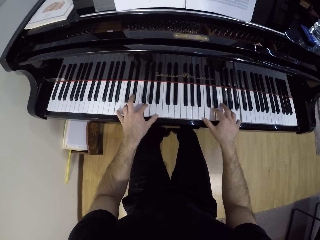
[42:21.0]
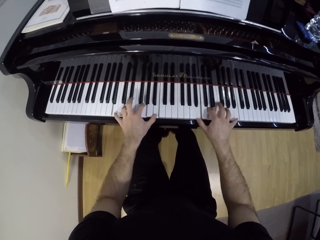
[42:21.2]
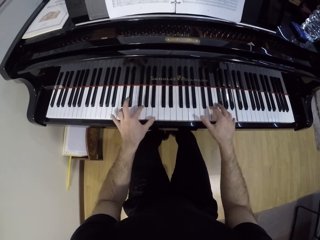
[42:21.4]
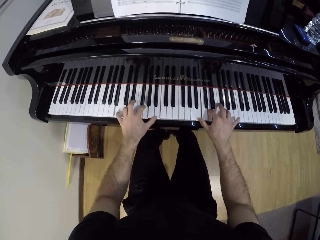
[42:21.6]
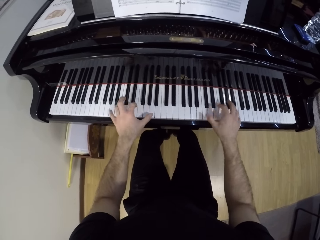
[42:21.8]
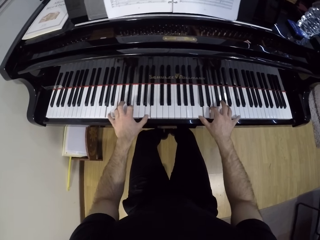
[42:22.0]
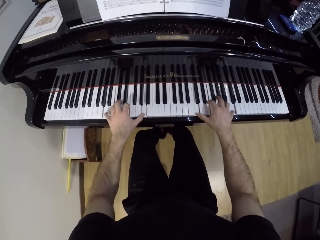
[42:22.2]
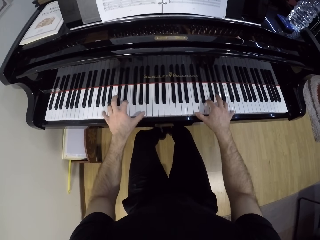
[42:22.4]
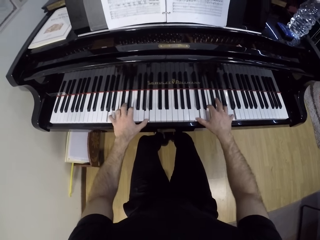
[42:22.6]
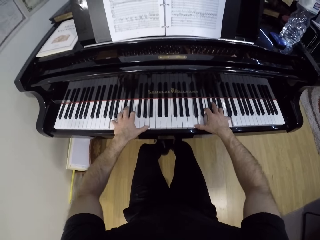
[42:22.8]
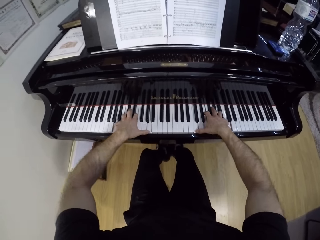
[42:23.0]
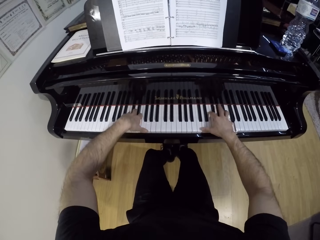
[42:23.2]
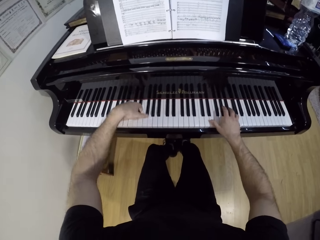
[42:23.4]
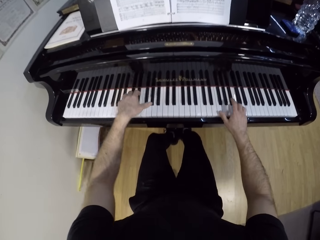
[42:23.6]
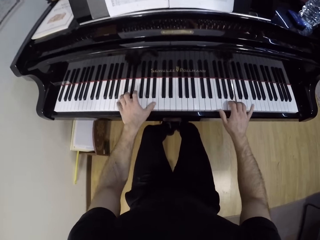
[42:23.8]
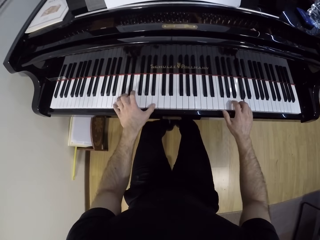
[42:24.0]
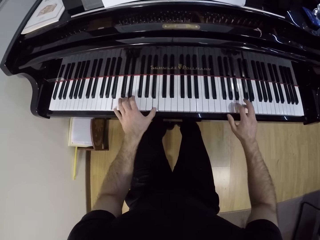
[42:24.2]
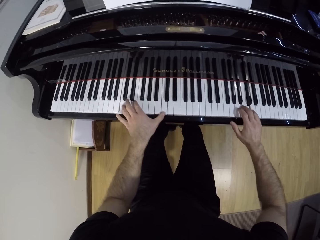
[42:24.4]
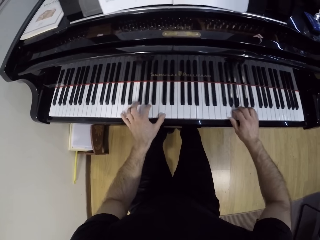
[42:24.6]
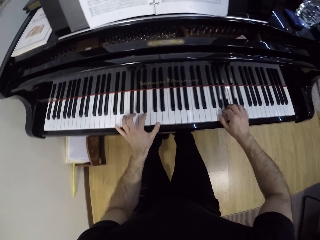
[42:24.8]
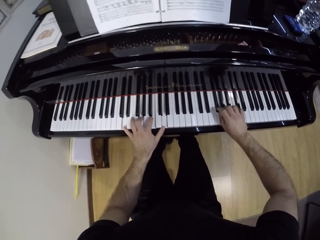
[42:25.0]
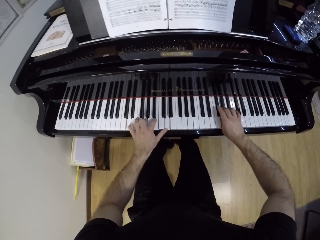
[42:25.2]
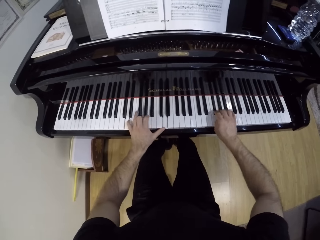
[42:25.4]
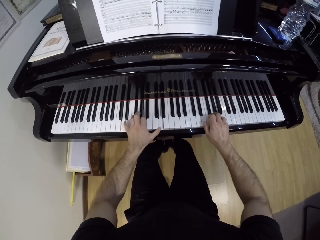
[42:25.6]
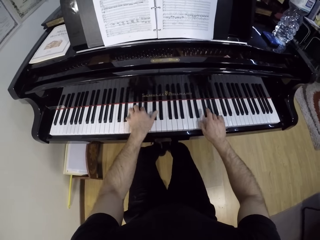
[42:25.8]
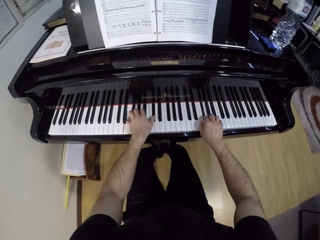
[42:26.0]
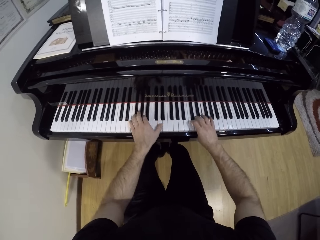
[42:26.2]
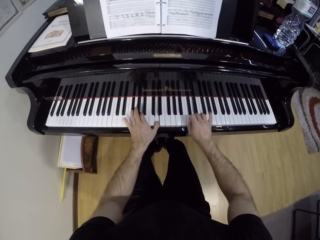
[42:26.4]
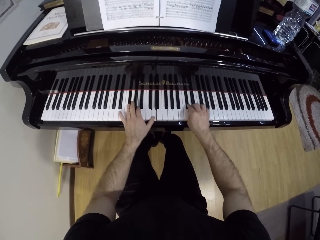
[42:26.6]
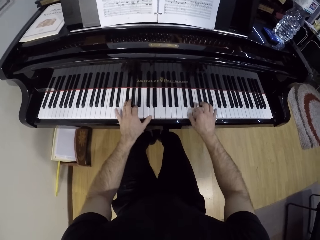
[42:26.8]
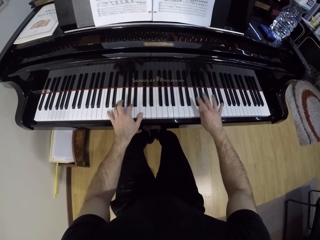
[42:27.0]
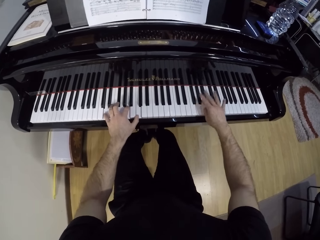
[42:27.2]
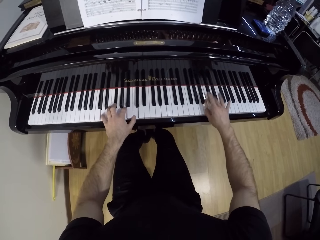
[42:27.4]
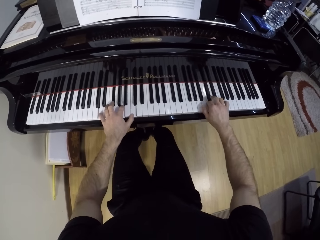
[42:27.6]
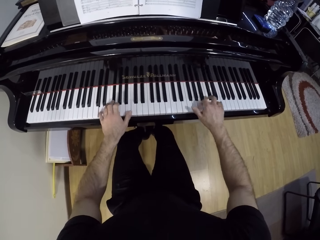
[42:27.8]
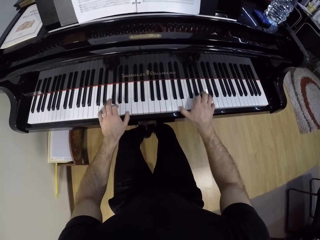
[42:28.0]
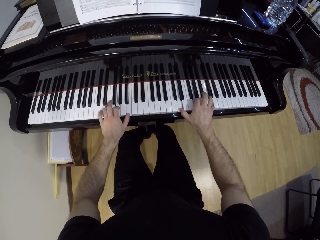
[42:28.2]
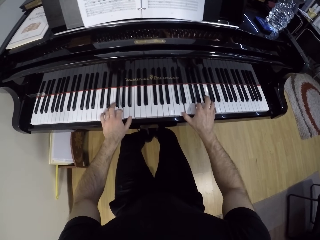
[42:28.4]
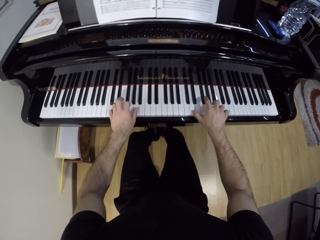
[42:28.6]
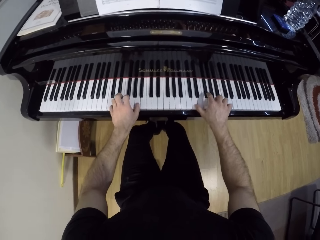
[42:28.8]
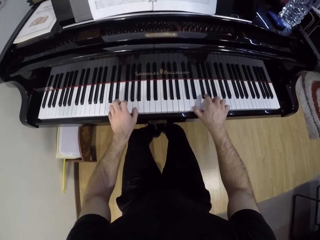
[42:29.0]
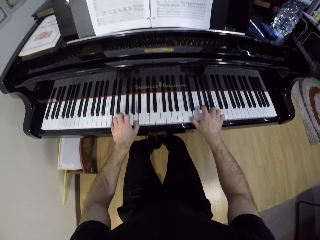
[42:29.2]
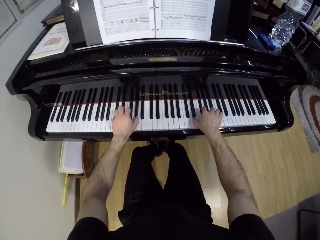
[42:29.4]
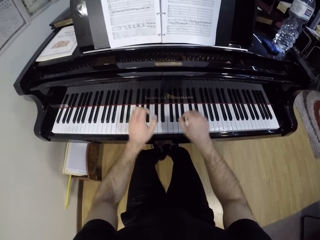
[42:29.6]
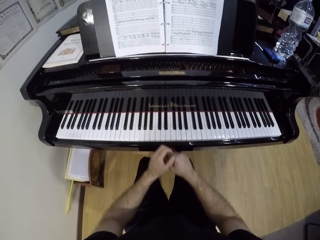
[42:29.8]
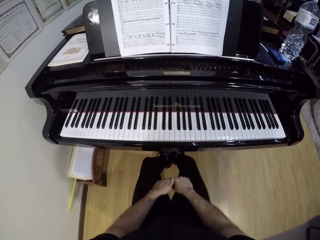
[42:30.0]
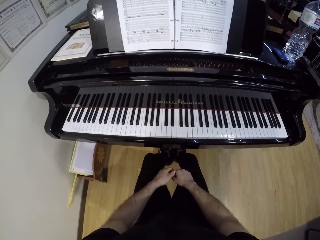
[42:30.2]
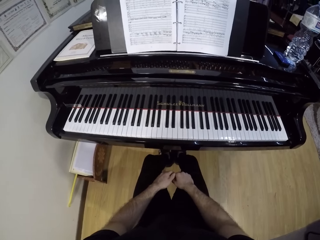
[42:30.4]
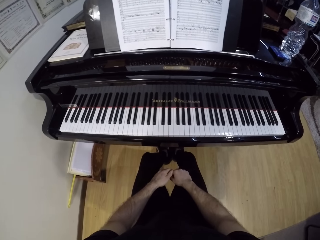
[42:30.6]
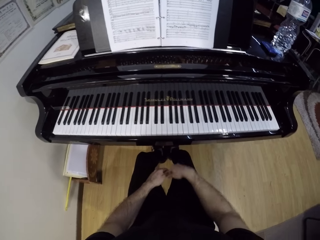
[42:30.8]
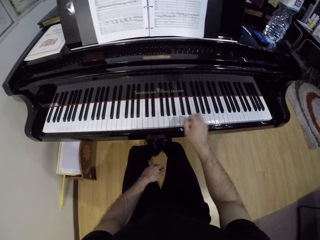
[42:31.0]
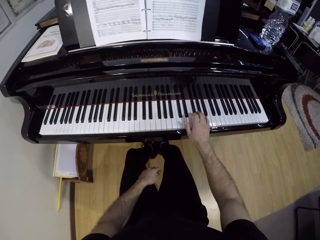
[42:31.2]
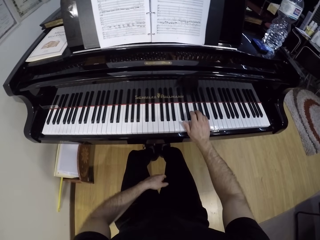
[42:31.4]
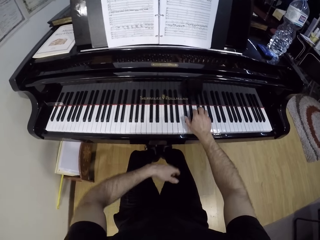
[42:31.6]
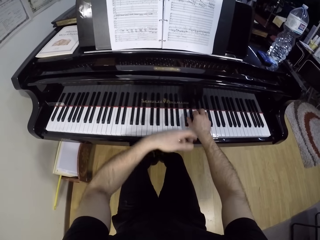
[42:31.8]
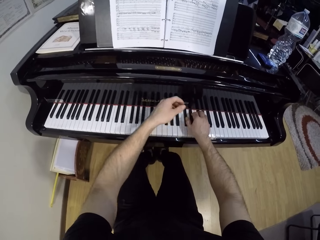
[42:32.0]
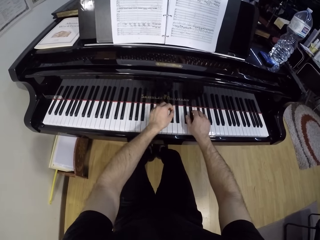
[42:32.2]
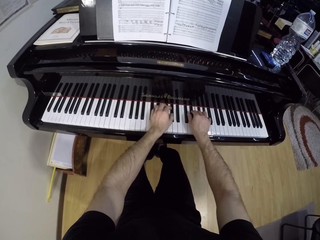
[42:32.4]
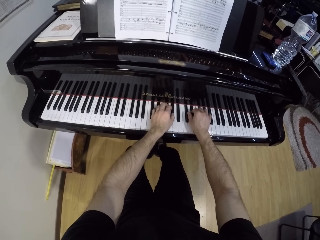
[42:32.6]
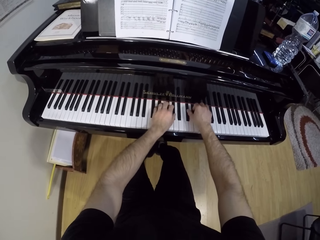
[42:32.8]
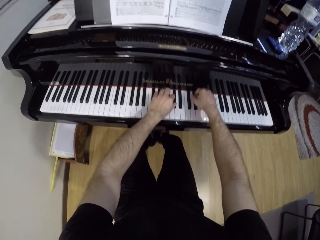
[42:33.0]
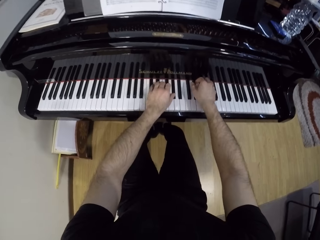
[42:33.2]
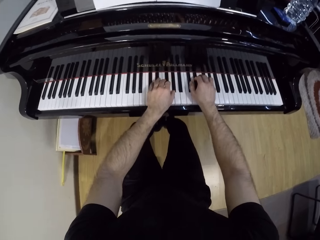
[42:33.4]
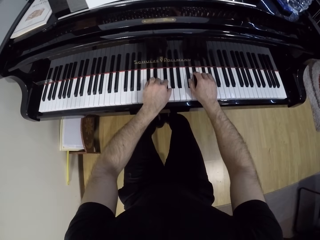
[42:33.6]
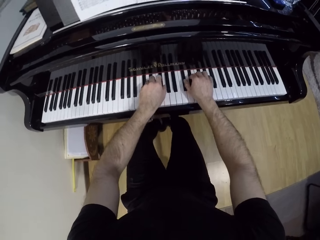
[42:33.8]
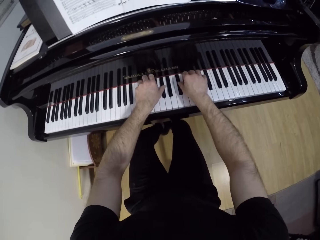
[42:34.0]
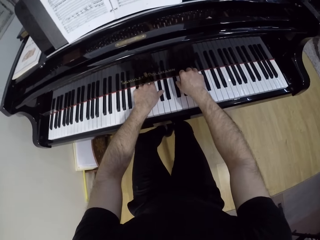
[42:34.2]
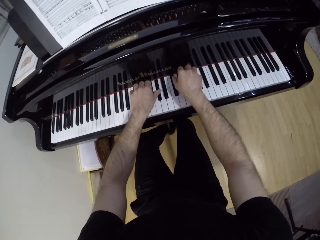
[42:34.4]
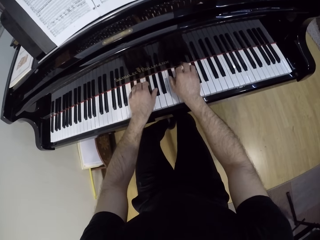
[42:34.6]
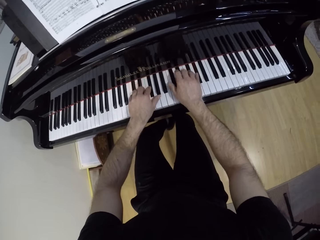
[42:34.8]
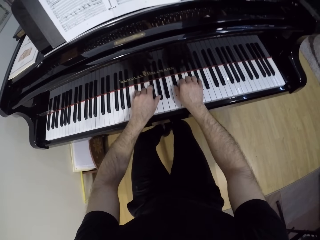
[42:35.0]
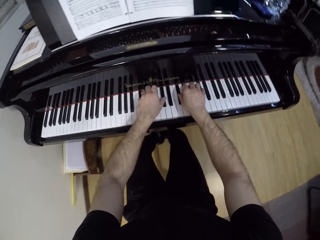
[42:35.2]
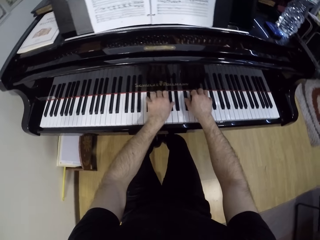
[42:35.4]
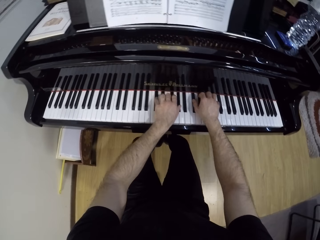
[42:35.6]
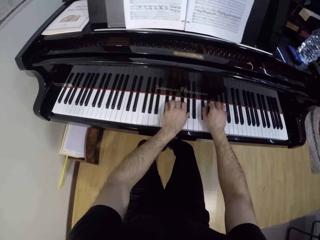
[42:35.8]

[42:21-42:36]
The camera wearer pauses both hands. He places his hands on his lap. He plays the keyboard with his right hand. He plays the keyboard with both hands.

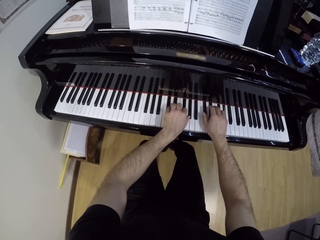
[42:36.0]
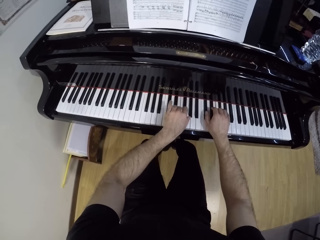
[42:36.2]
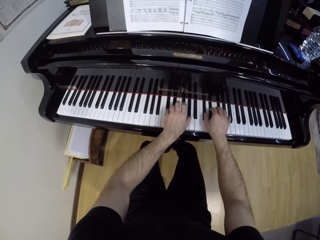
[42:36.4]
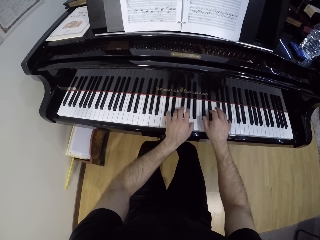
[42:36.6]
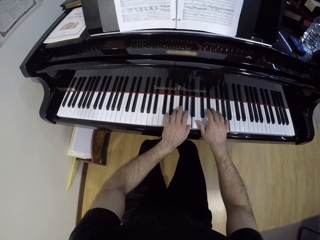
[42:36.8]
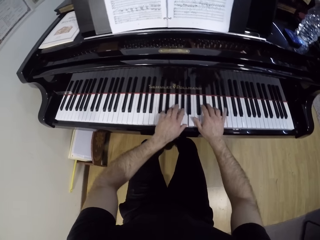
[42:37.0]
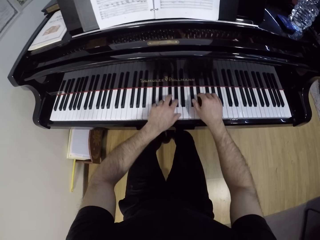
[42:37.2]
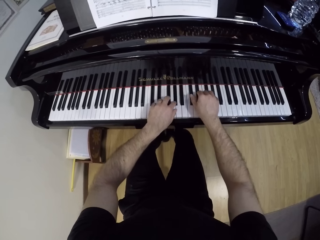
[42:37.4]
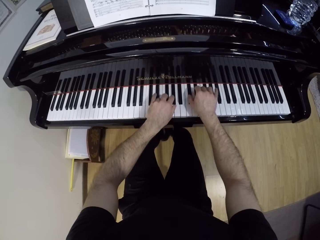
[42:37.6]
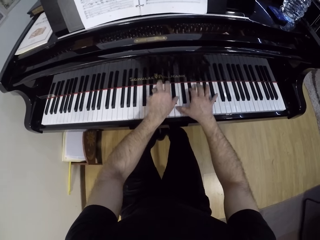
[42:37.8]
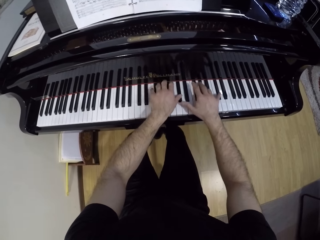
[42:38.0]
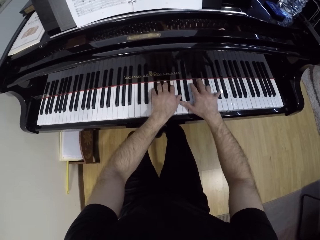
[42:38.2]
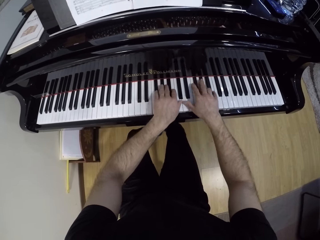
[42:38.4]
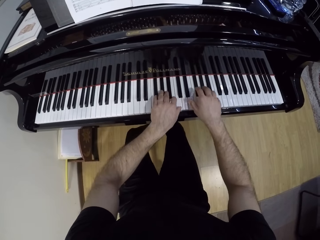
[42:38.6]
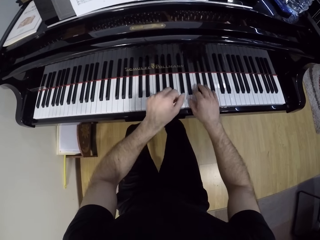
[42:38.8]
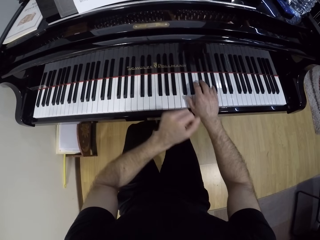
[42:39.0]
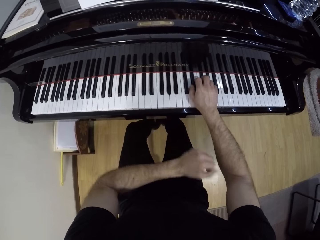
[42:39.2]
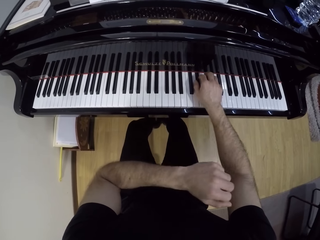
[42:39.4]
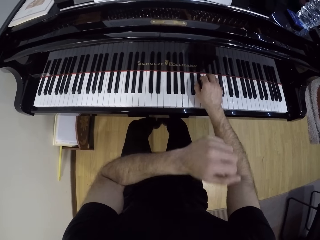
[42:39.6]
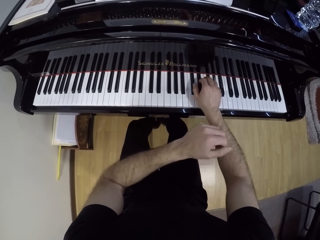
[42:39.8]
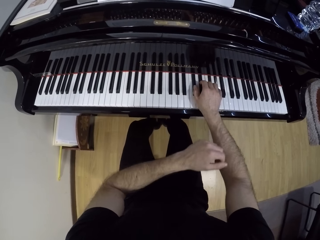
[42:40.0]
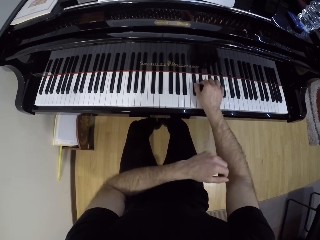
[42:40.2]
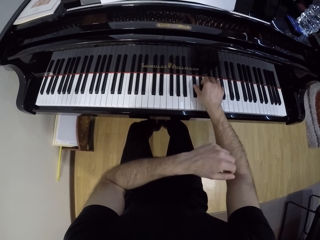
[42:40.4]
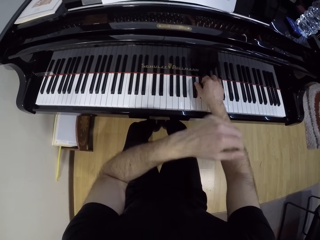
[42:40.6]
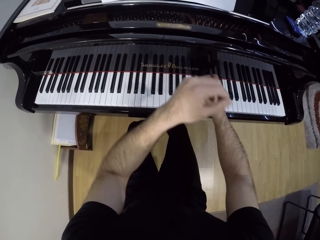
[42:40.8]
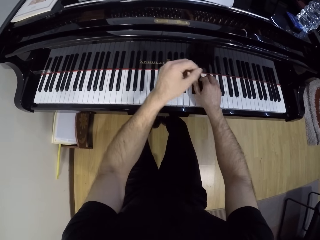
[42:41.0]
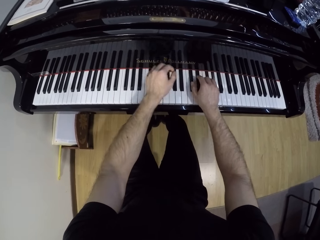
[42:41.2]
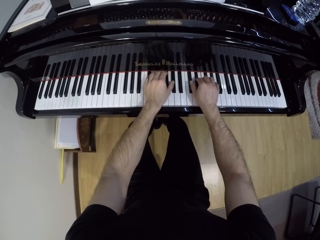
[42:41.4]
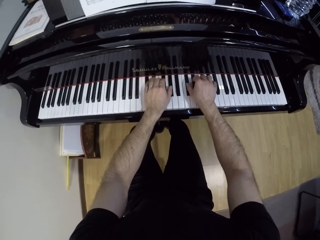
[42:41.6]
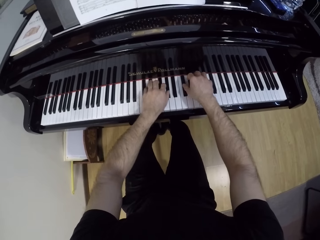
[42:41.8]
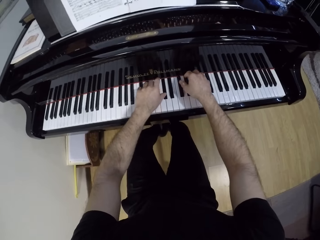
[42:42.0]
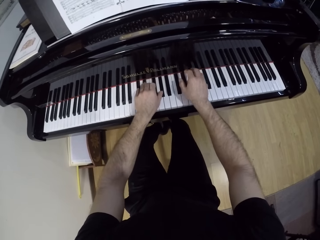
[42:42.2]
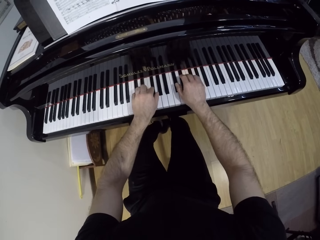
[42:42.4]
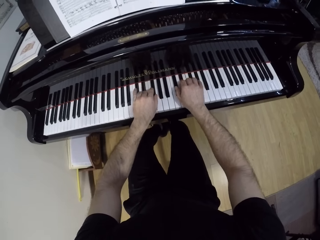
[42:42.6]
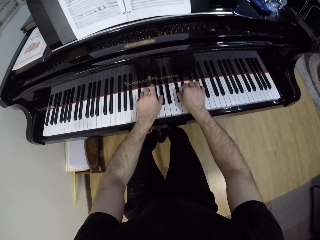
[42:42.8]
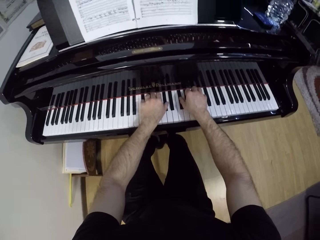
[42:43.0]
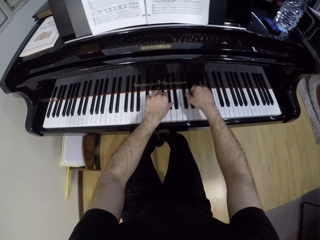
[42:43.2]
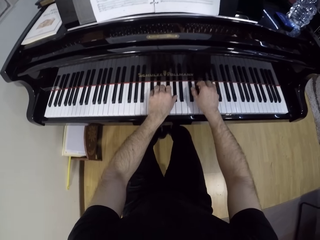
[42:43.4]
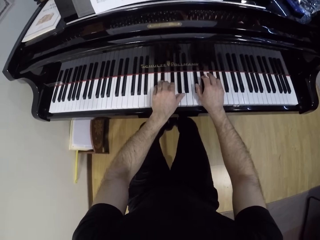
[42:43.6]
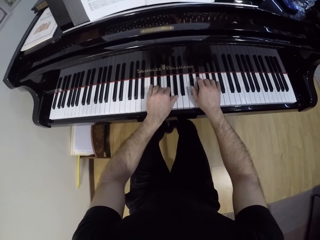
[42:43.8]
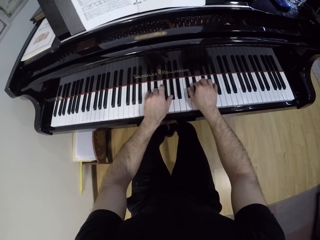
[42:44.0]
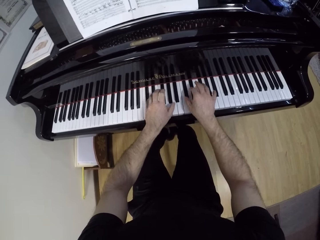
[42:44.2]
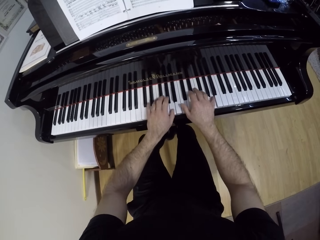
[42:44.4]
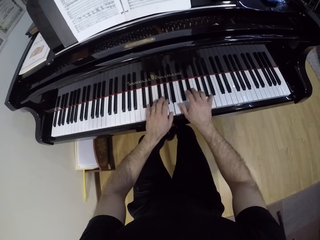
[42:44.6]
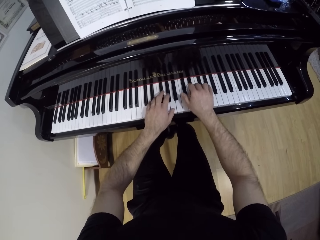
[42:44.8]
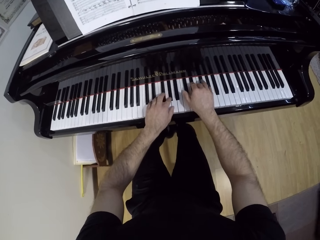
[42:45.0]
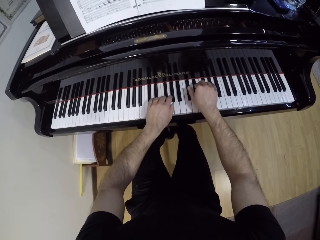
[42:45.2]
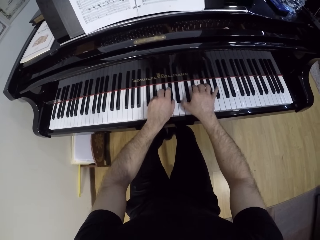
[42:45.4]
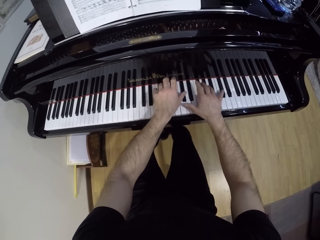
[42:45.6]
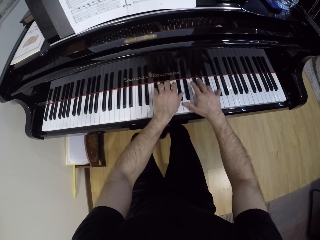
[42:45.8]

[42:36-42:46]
The camera wearer pauses his left hand. He plays the piano with both hands.
